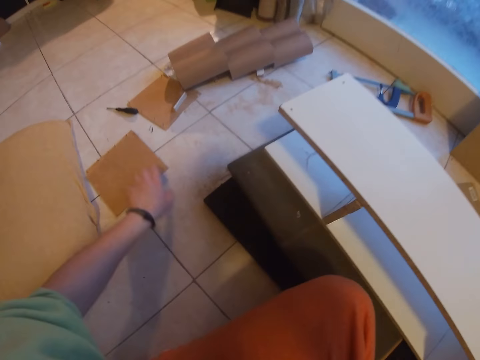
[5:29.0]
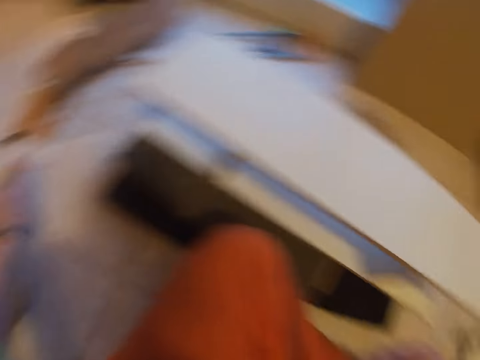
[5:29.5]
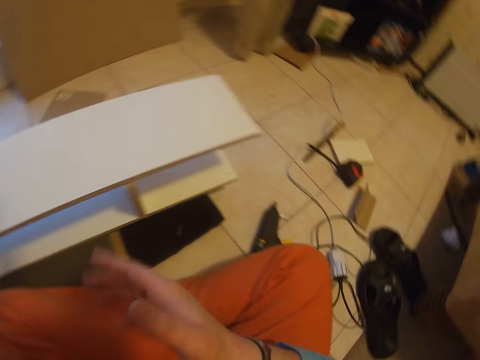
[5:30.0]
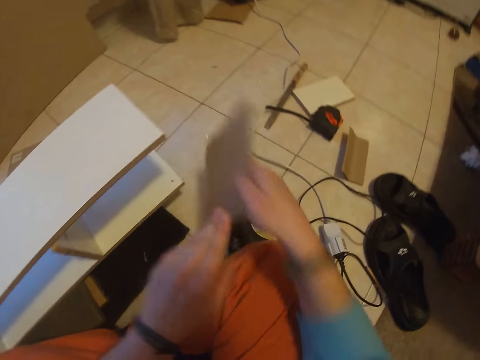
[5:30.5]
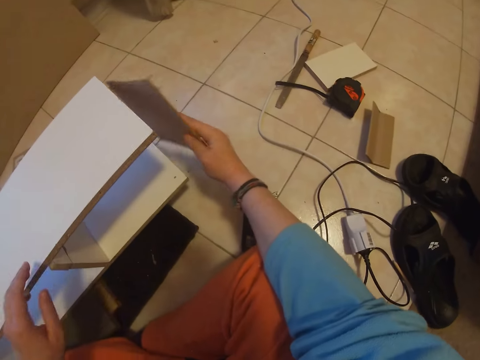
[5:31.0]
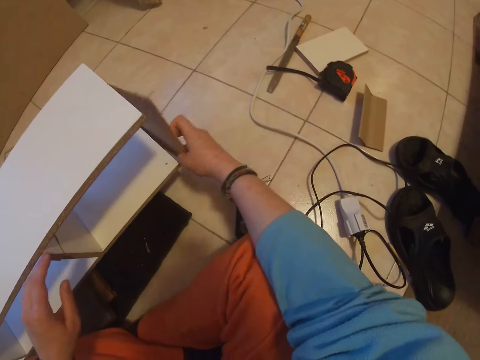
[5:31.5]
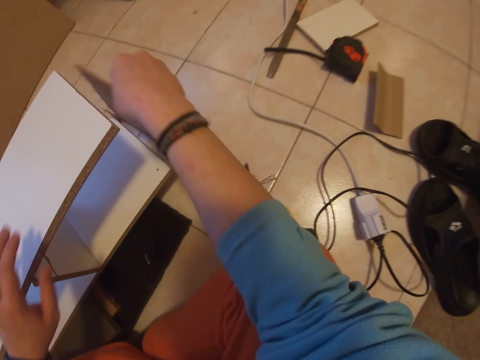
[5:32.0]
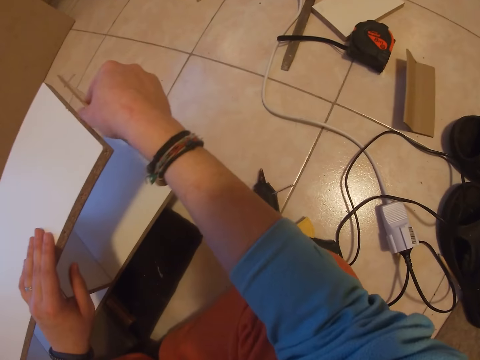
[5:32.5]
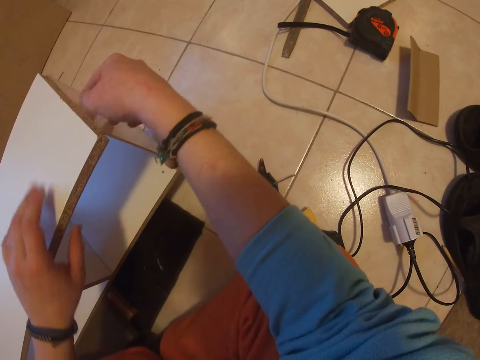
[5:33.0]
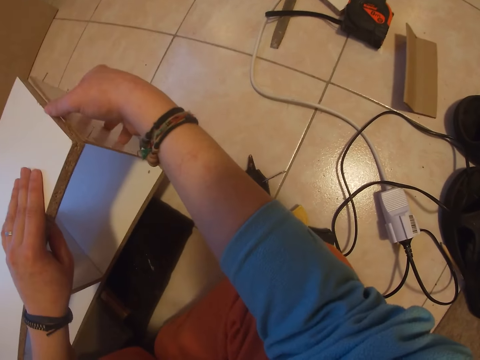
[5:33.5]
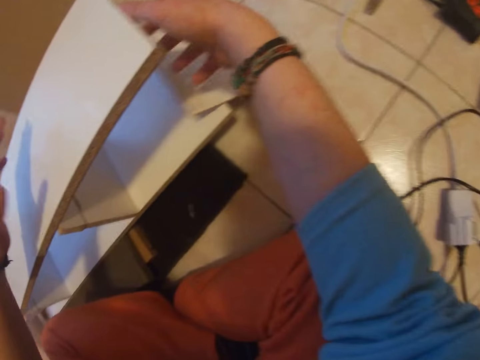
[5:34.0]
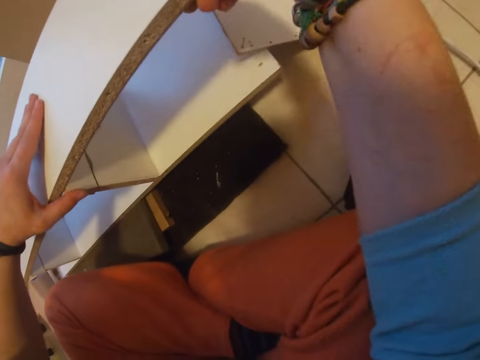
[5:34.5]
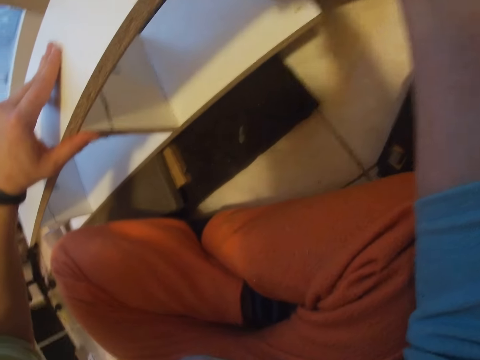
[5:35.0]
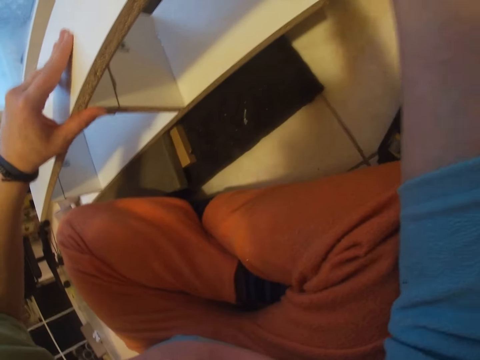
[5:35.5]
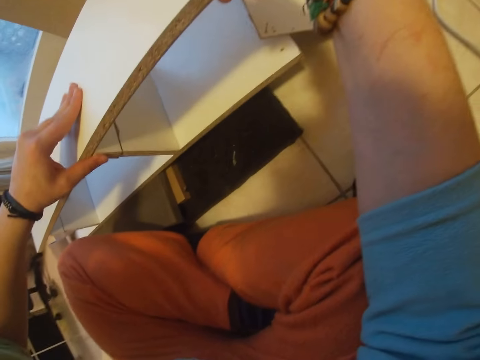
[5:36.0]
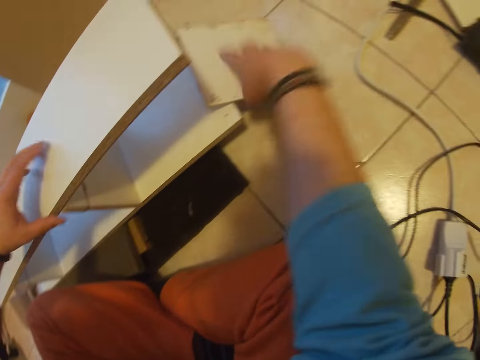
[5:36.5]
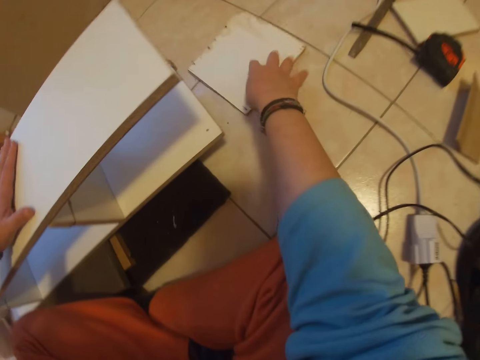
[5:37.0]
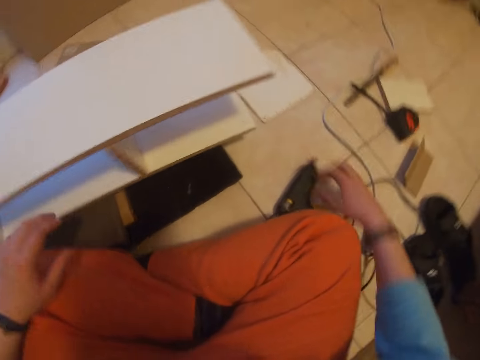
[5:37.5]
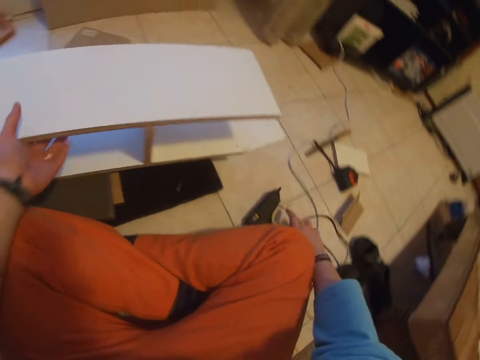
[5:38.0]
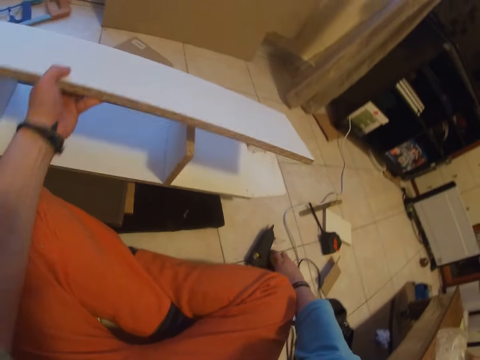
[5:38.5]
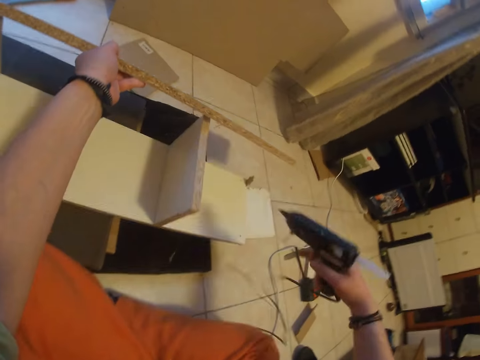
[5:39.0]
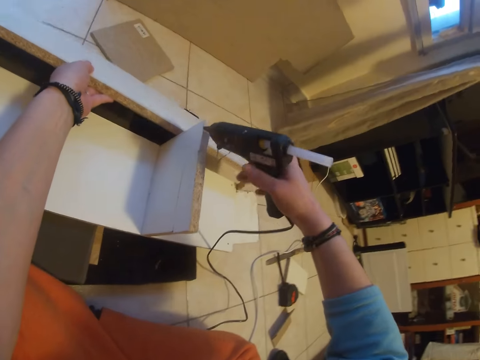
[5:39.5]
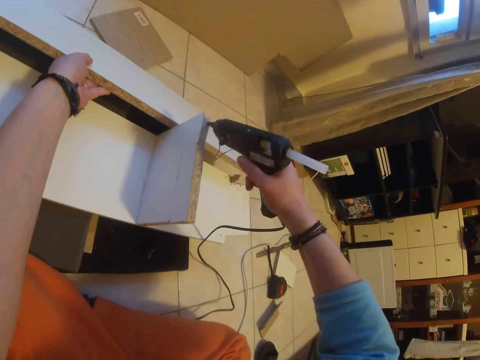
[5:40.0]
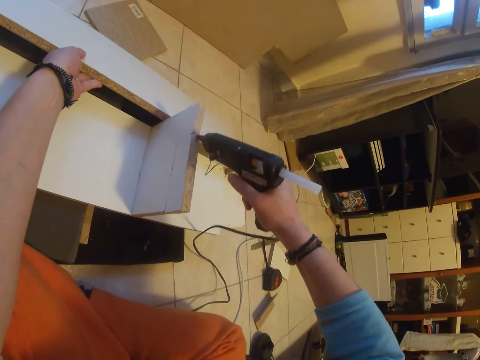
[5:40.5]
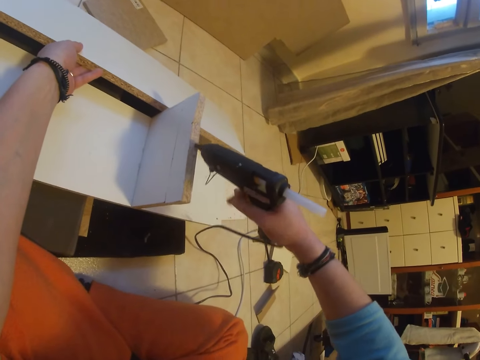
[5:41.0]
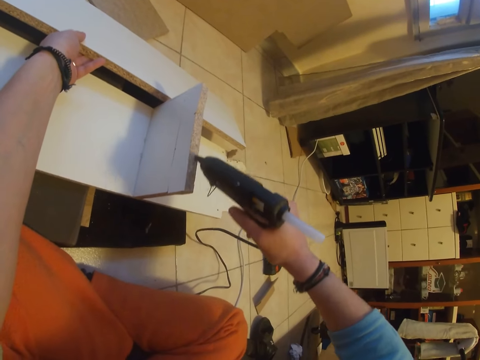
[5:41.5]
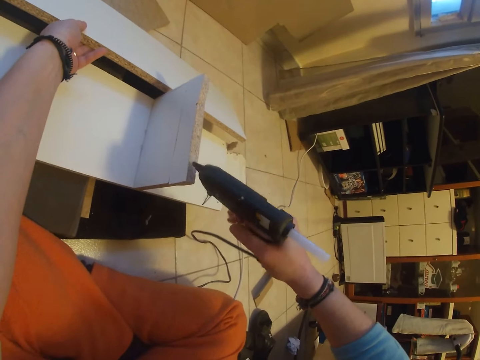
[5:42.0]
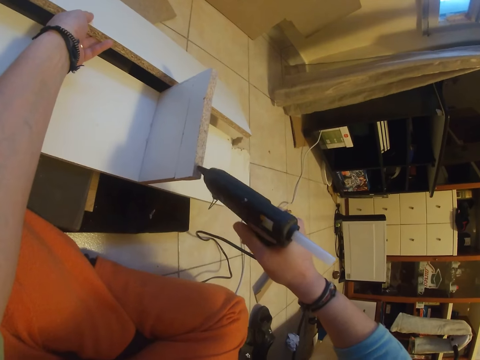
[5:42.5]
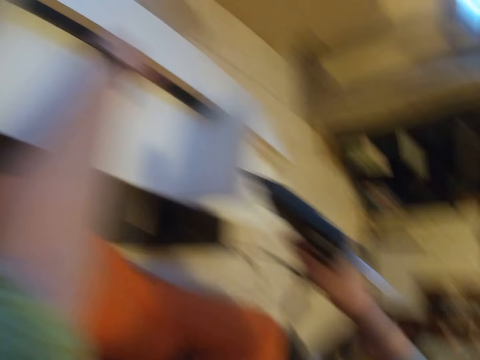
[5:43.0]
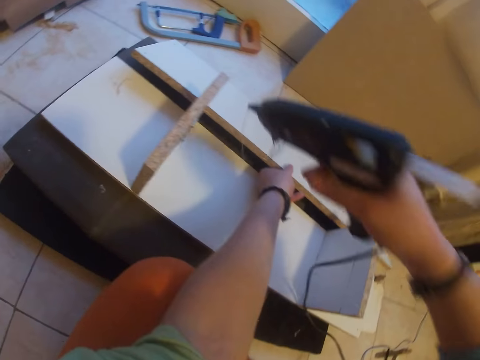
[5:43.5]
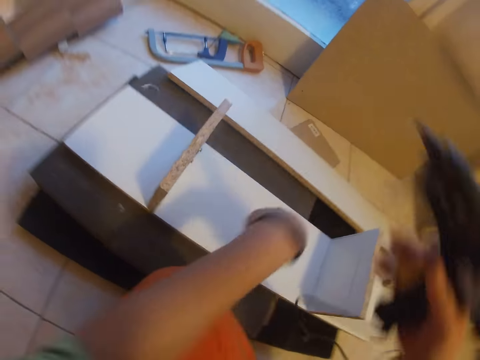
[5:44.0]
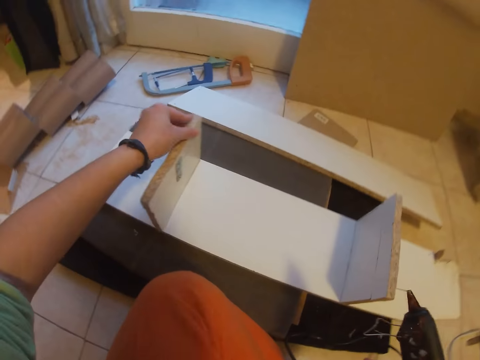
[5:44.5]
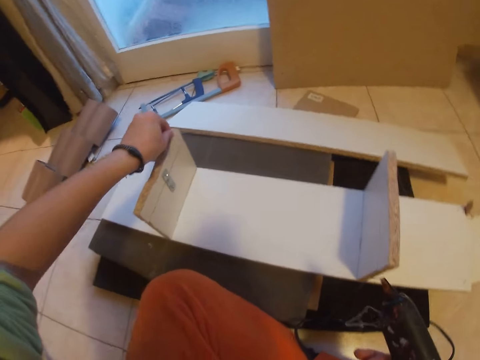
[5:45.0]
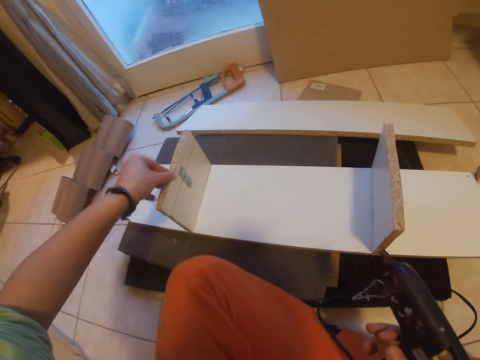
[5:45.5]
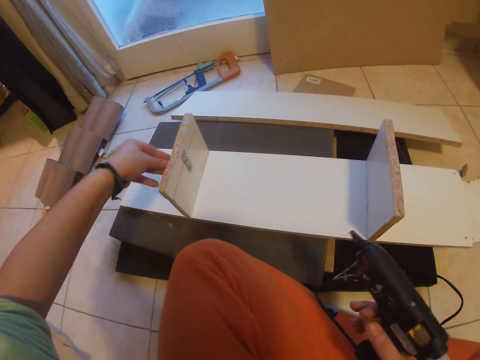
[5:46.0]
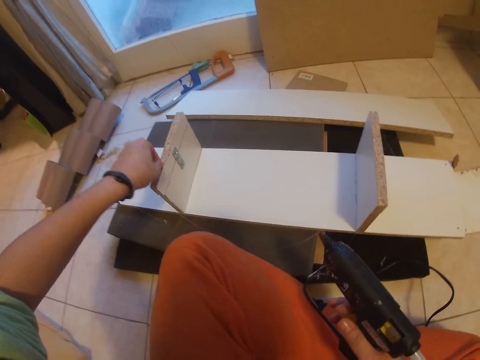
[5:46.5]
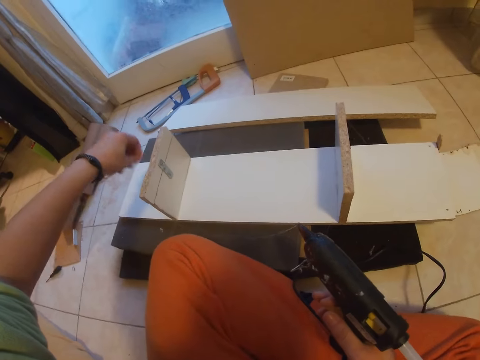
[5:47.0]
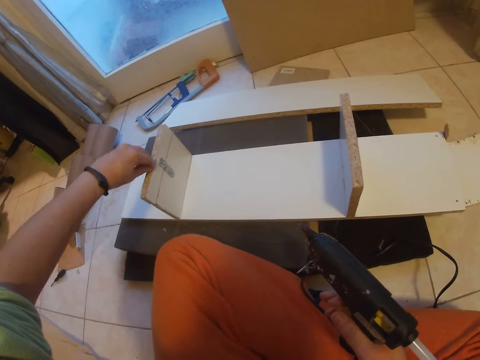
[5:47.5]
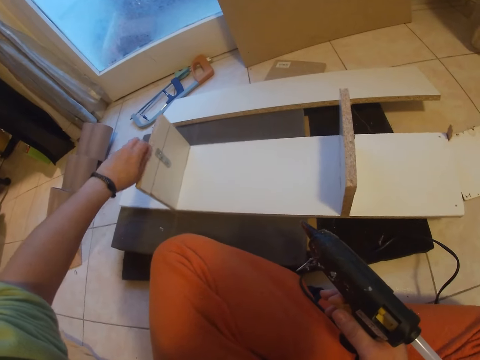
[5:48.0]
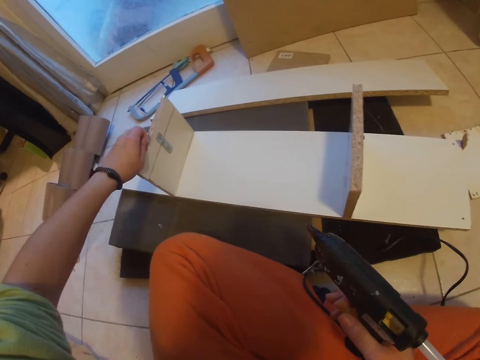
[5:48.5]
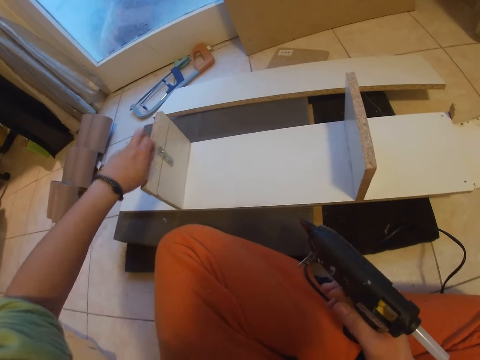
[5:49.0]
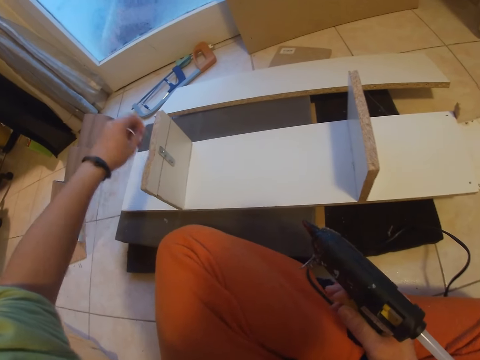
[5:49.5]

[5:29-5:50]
The camera wearer picks up a plywood sheet or small piece of wood from the floor with his left hand. He passes the plywood sheet from his left hand to his right hand. He sets the plywood sheet on the wooden rack with his right hand. He places his left hand on the wooden rack. He connects the small piece of wood to the shelf. He drops the plywood sheet on the floor with his right hand. He lifts the plank on the floor with his left hand. He picks up a gum gun from the floor with his right hand. He applies gum on the edge of the plank with the gum gun in his right hand. He removes gum from the plank with his left hand.

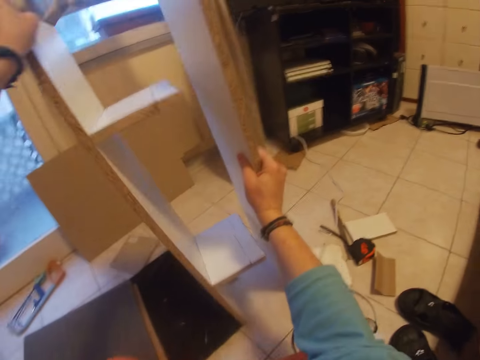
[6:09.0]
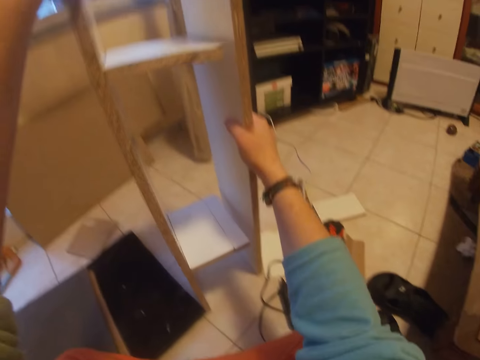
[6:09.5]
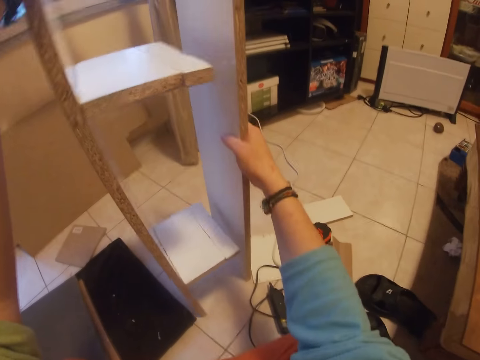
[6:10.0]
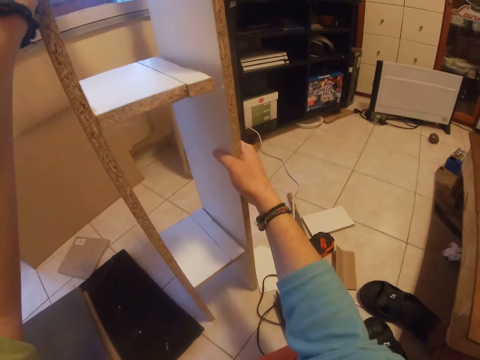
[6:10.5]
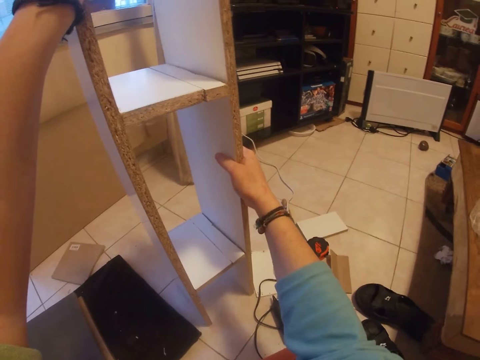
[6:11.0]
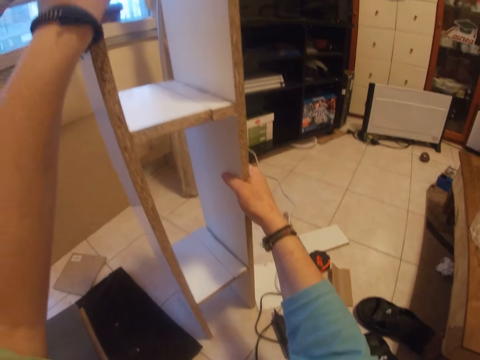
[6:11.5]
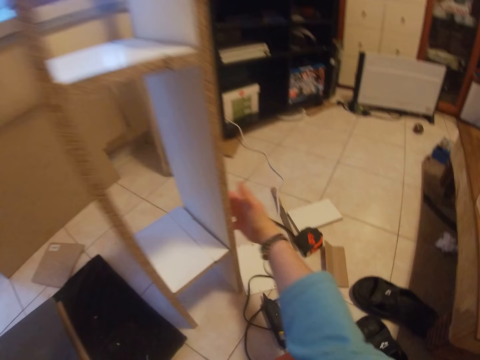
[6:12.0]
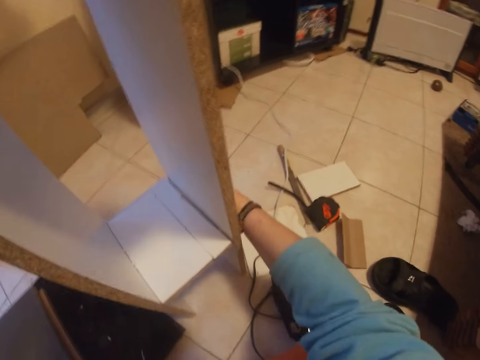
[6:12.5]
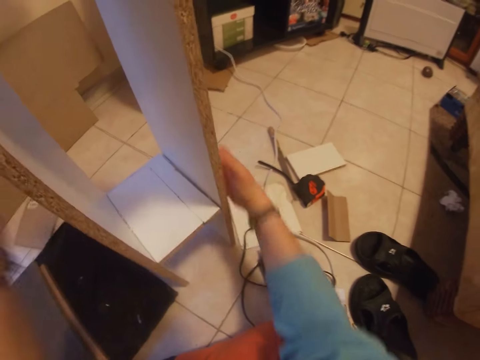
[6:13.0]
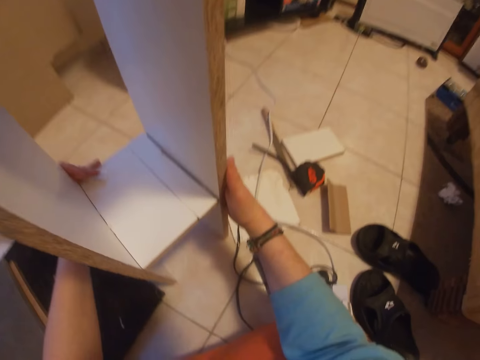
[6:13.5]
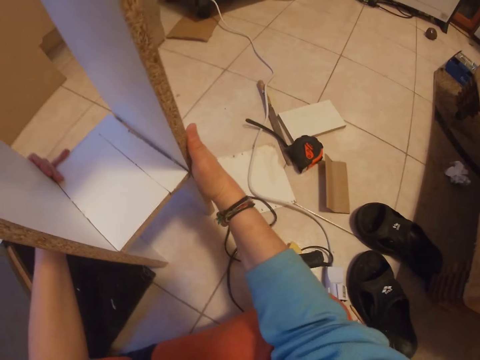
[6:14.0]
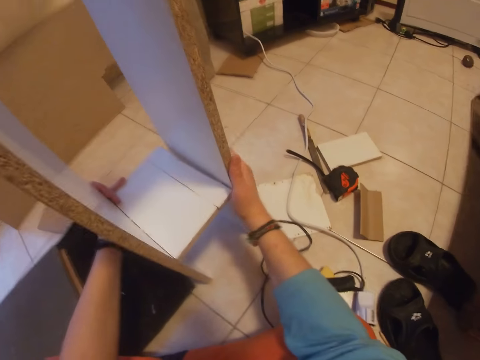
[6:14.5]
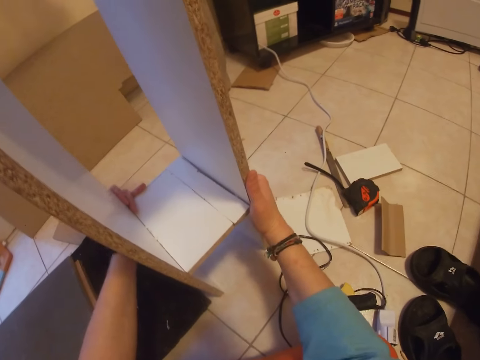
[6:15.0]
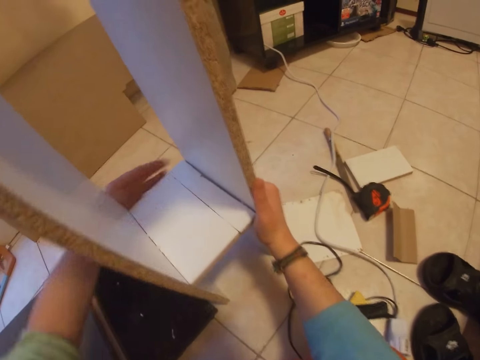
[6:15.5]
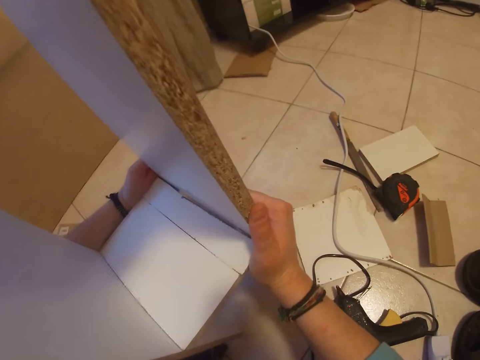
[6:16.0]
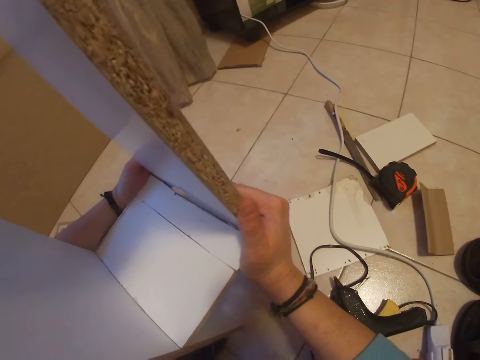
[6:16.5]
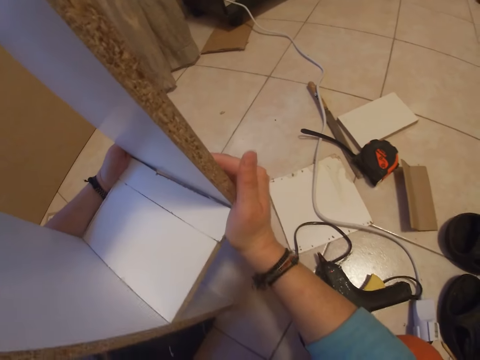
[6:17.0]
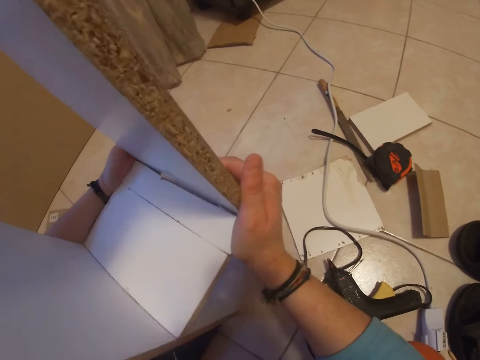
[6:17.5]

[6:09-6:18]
The camera wearer holds the wood on the floor. He stands the plank on the floor with his left hand. He joins the two planks together with both hands.
